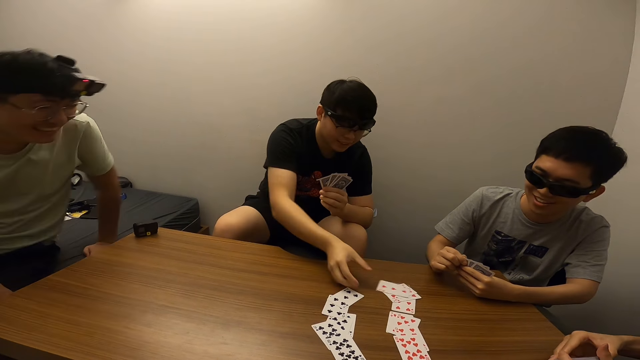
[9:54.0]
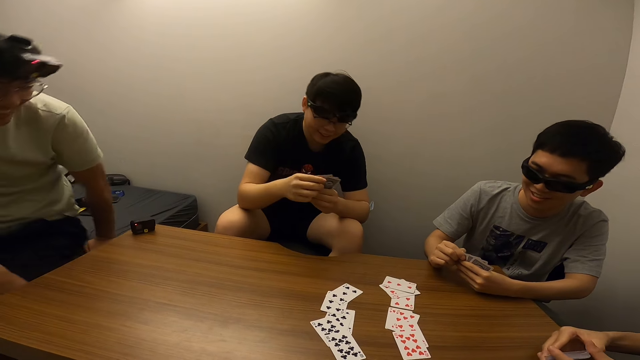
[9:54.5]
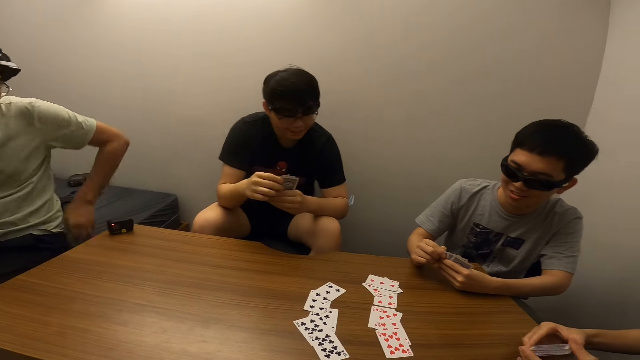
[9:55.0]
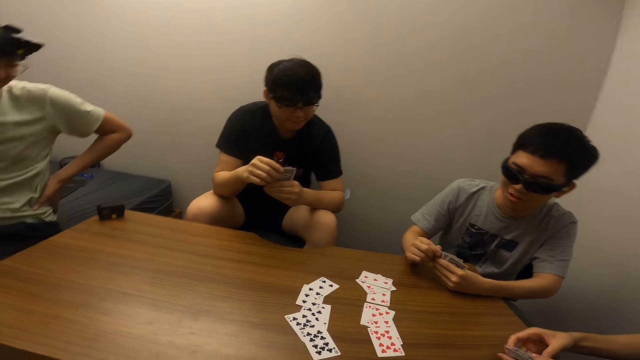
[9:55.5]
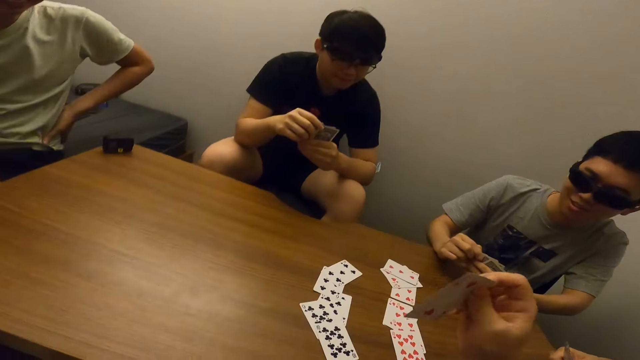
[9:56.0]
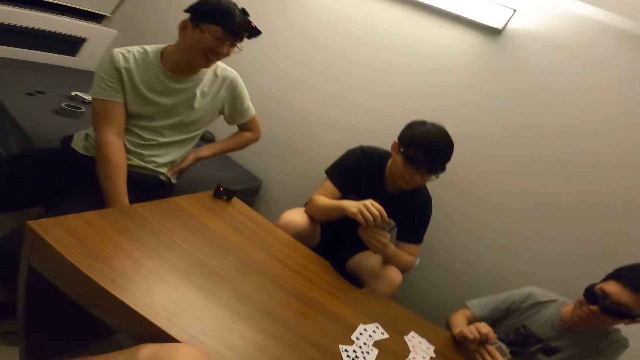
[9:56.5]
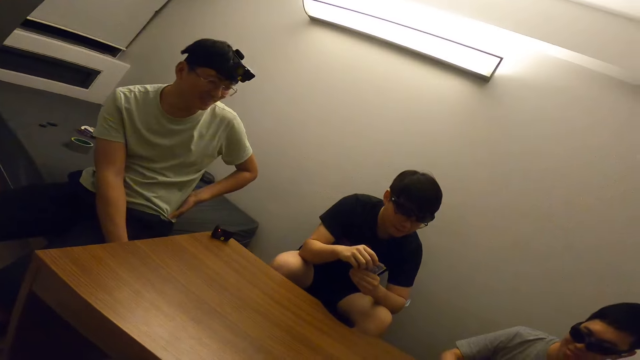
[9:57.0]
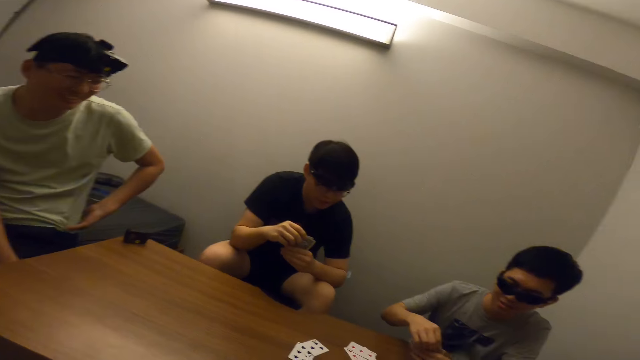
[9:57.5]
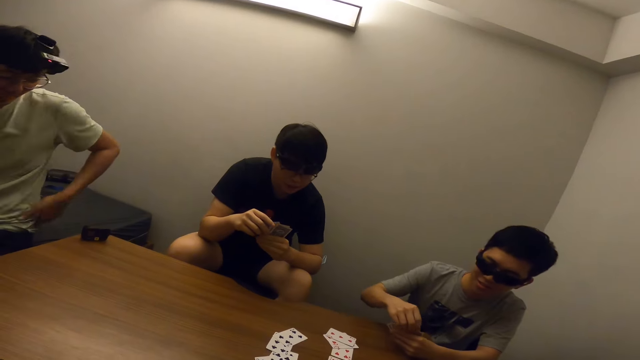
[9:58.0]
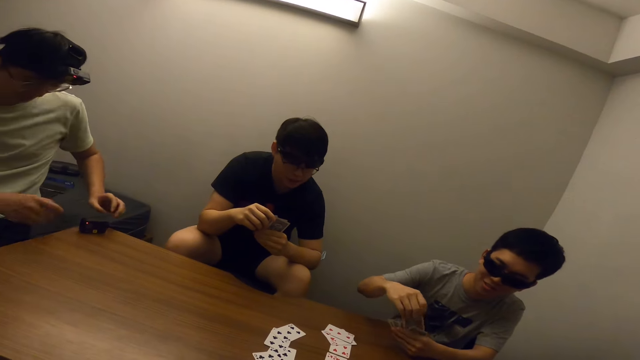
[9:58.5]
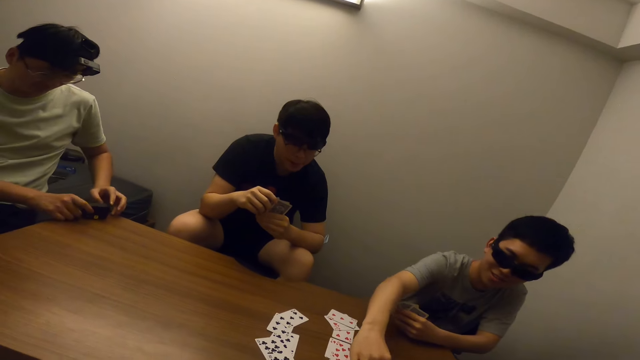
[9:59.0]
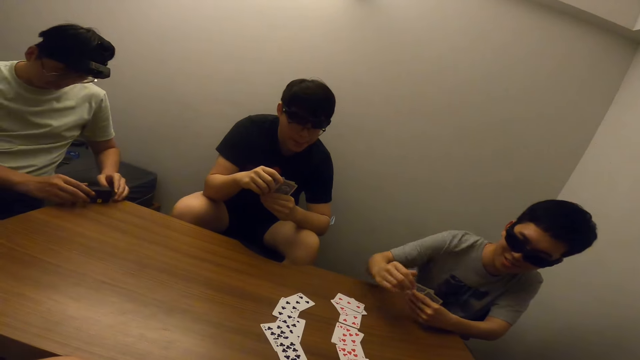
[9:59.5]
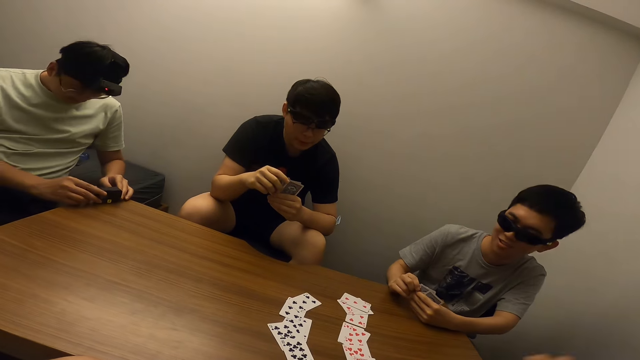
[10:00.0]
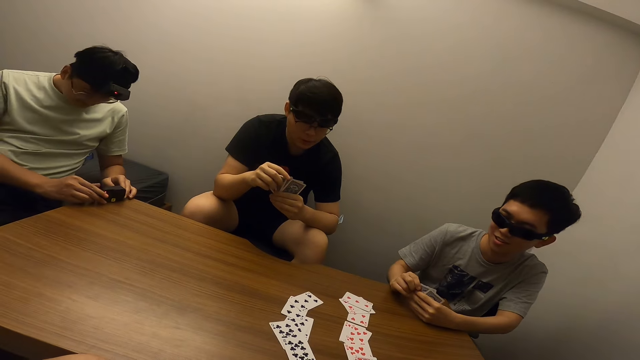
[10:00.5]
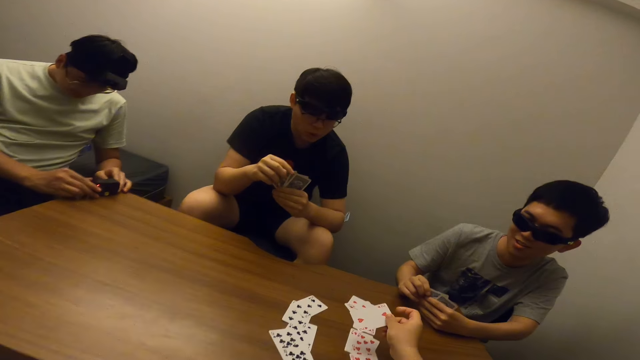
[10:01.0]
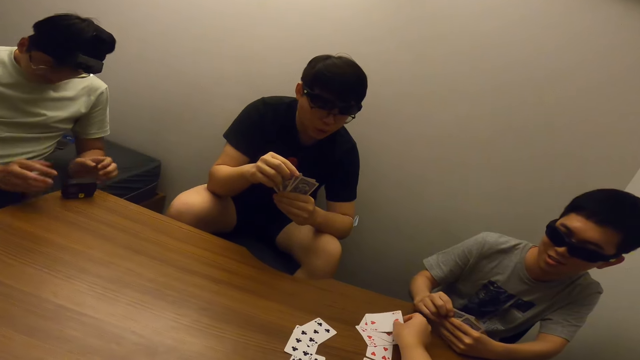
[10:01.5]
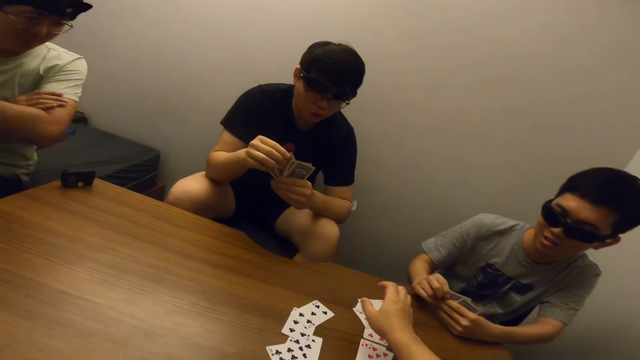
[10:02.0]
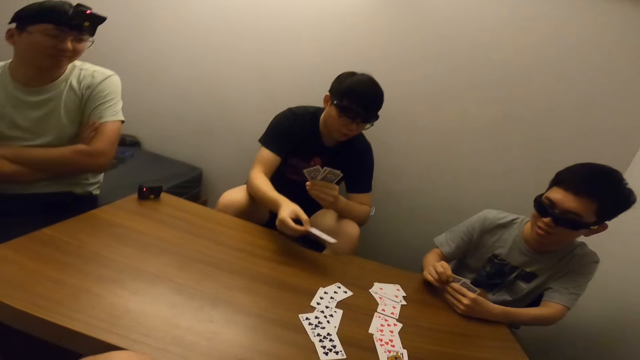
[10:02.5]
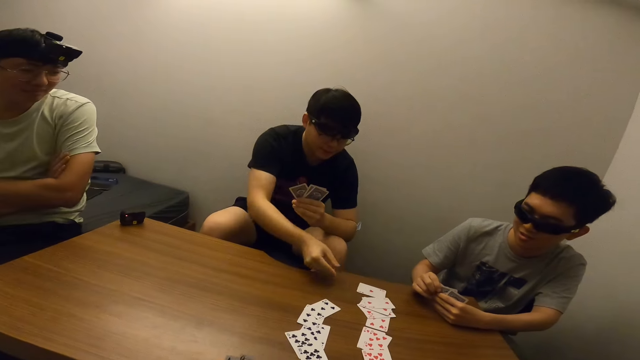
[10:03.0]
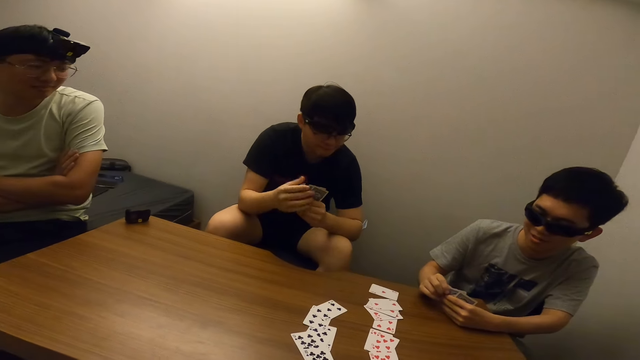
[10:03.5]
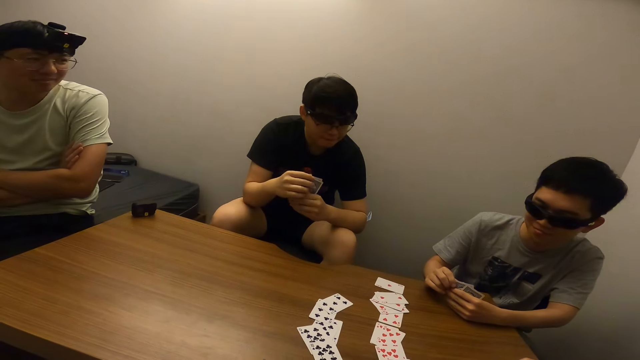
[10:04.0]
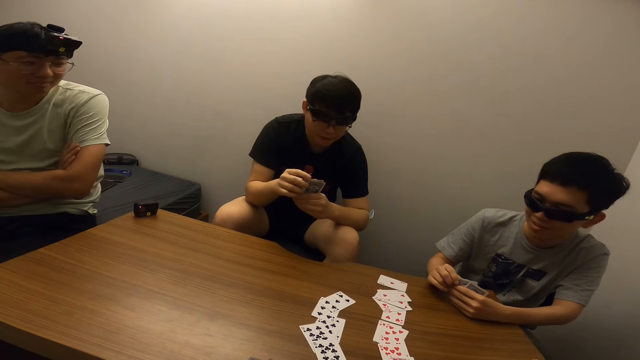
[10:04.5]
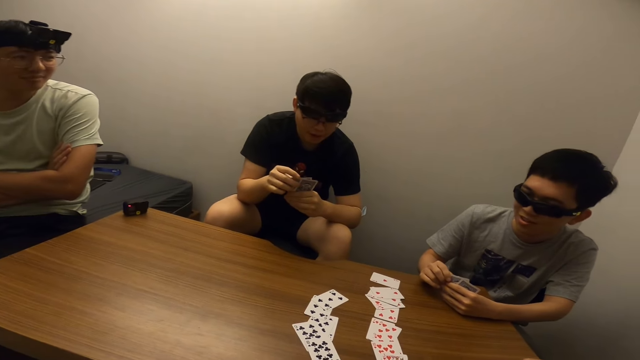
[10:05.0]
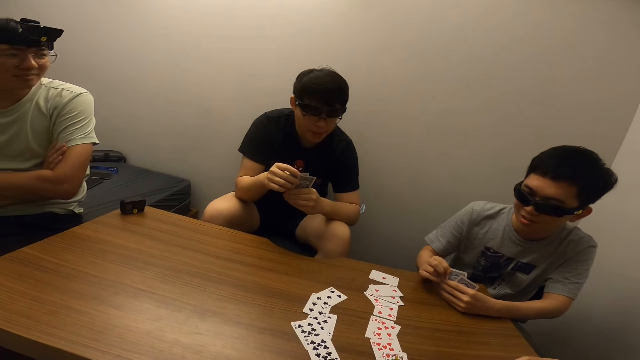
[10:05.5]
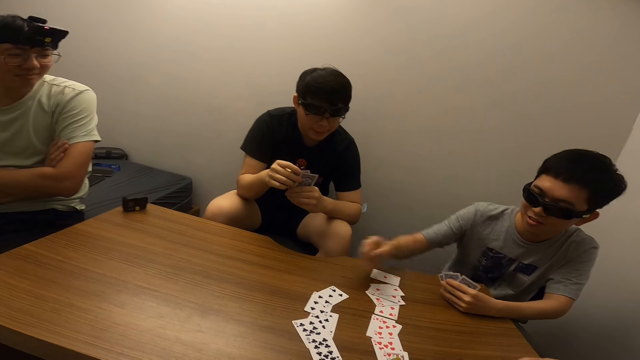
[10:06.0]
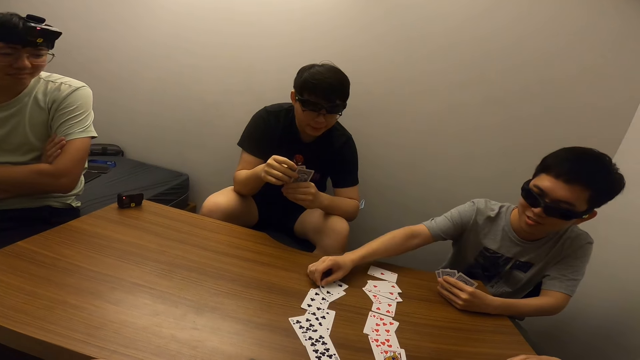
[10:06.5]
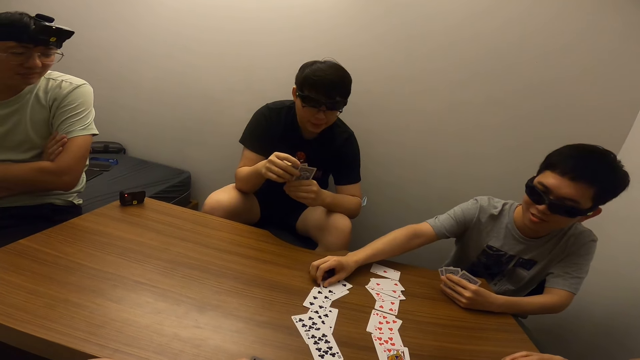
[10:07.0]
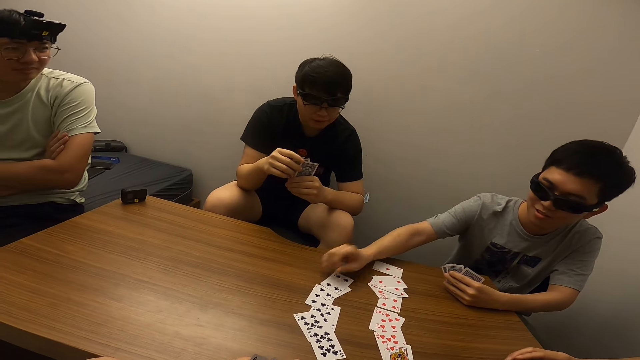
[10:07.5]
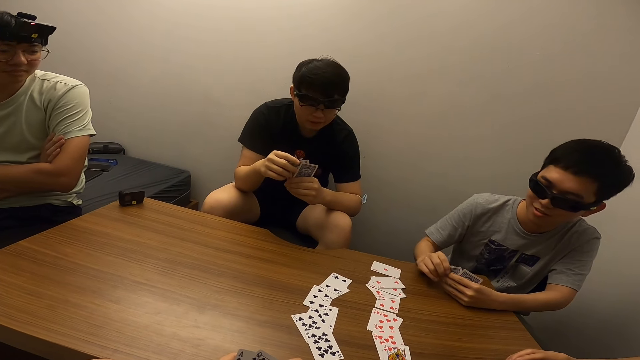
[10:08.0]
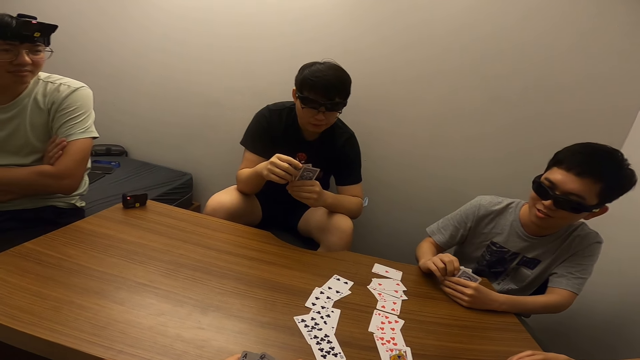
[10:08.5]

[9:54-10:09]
A man drops the card on the table with his right hand. Another man touches the camera. A third man drops the card on the table with his right hand. The camera wearer drops the card on the table with his right hand. The first man drops the card on the table with his right hand. The third man drops the card on the table with his right hand.

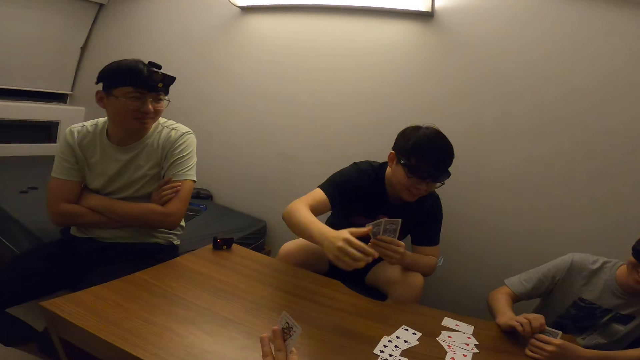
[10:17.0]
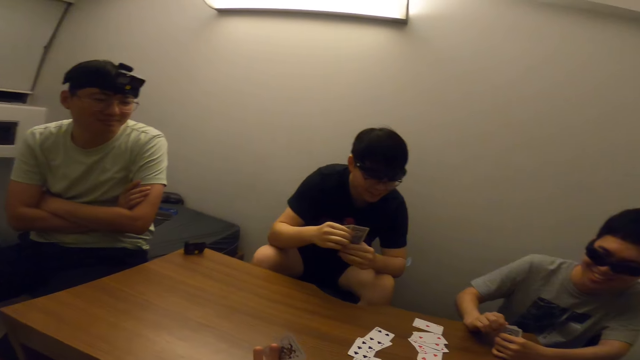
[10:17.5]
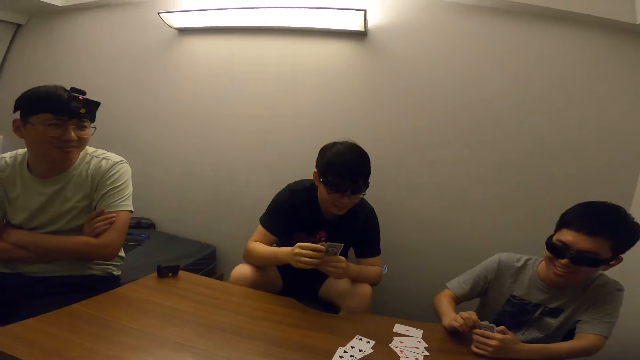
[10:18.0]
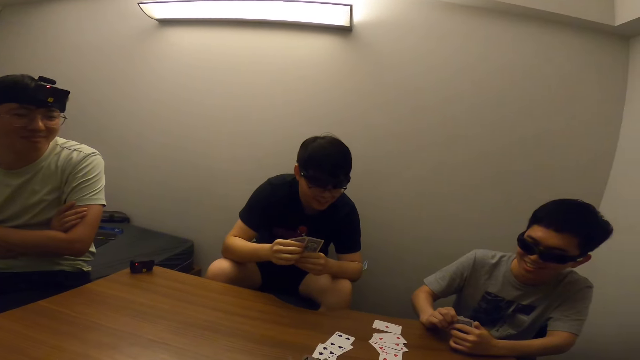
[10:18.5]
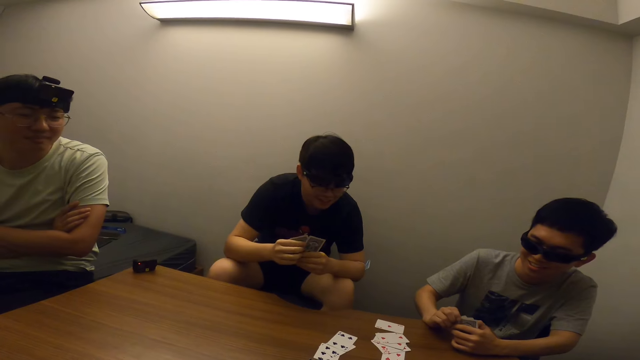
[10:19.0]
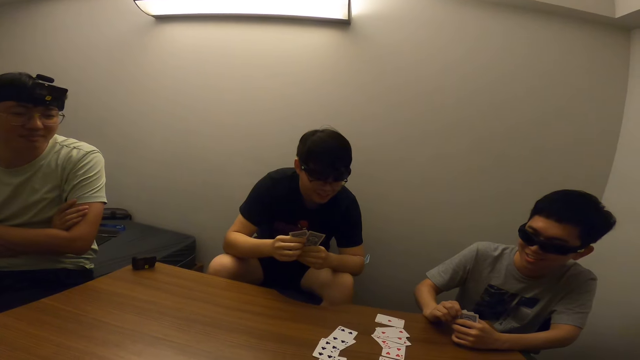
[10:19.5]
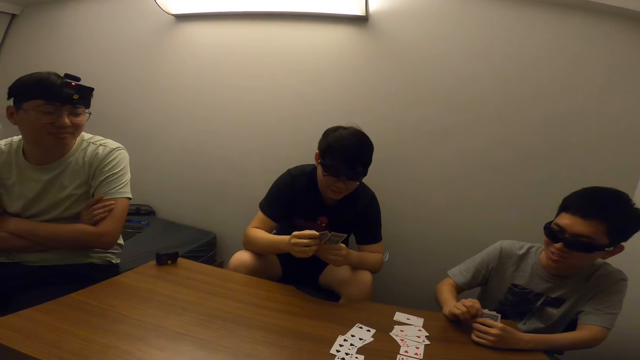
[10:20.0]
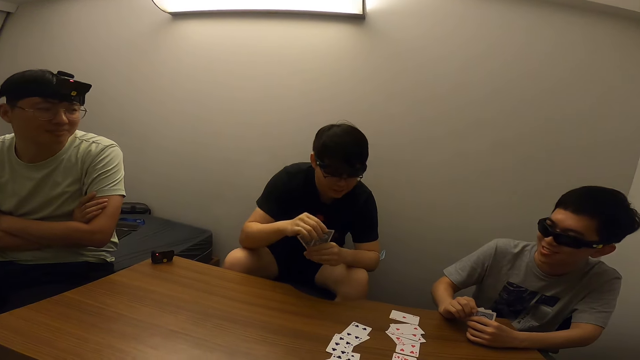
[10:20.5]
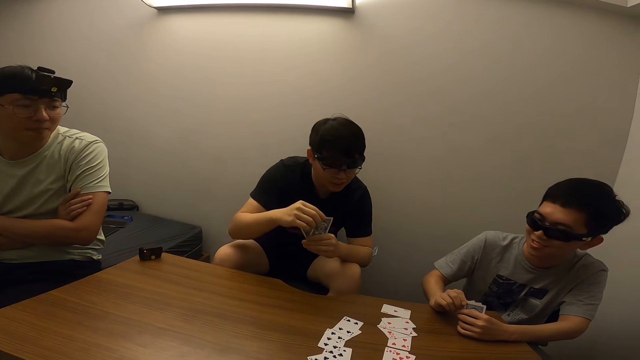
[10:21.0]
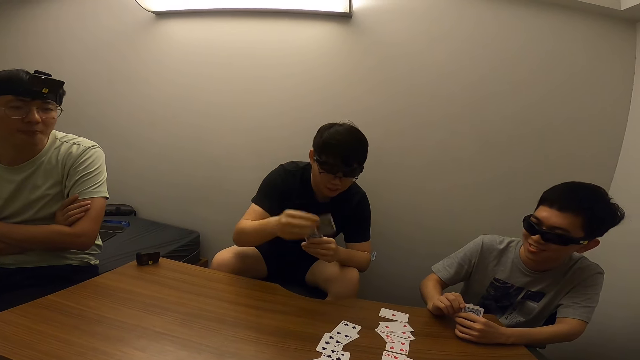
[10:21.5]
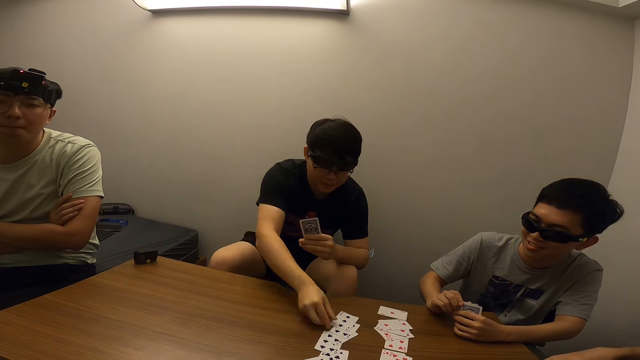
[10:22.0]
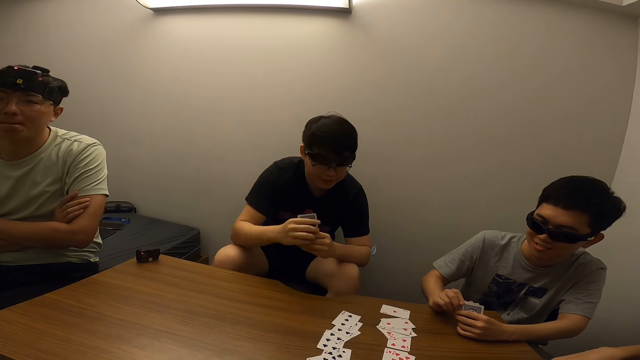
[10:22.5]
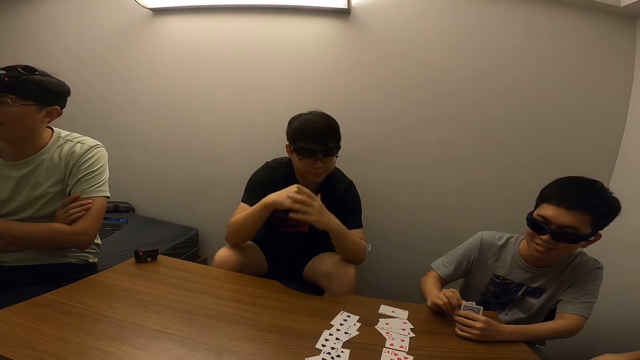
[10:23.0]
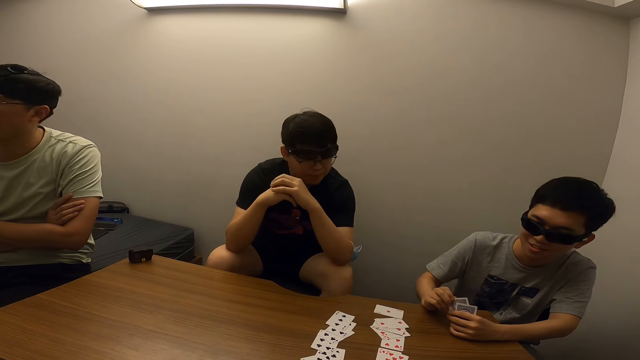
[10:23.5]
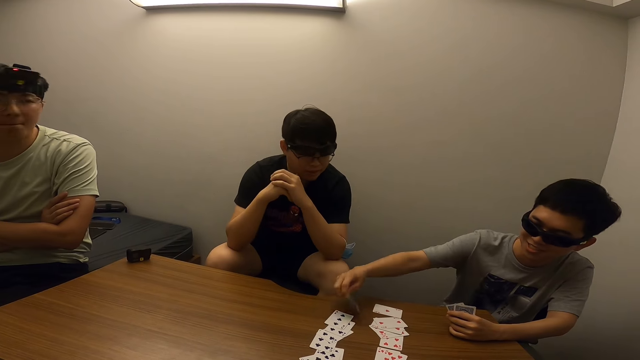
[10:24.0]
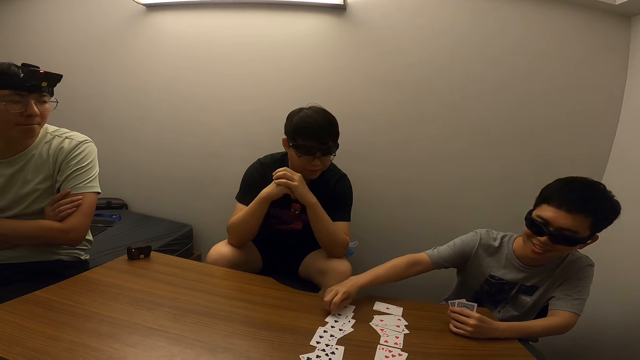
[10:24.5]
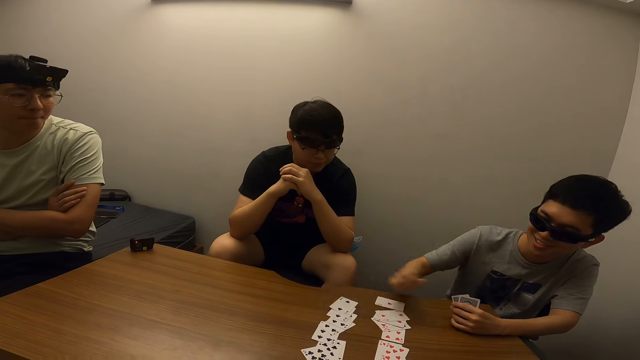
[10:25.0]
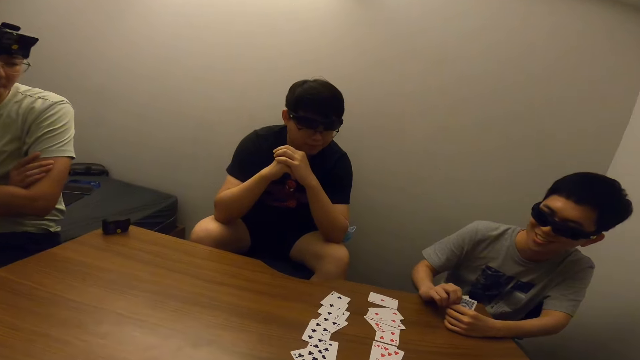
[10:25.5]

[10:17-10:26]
A man passes a card to the camera wearer with his right hand. The man drops the card on the table with his right hand. Another man drops the card on the table with his right hand.
